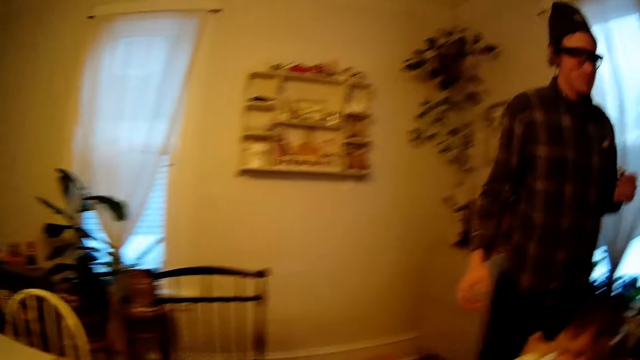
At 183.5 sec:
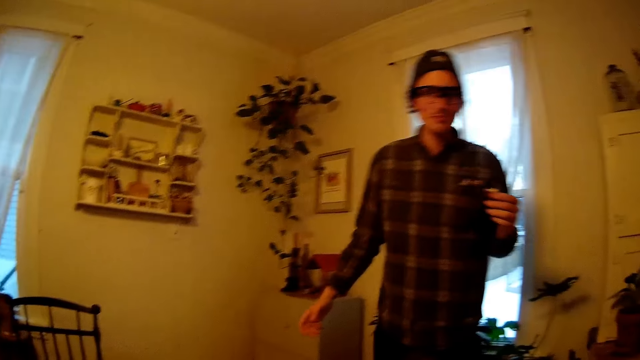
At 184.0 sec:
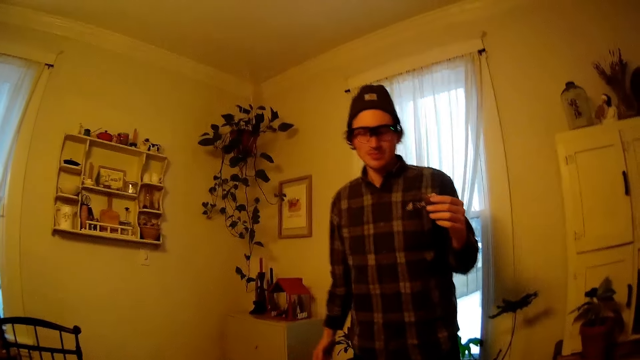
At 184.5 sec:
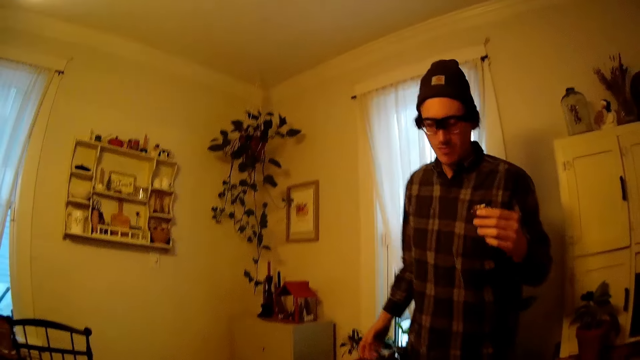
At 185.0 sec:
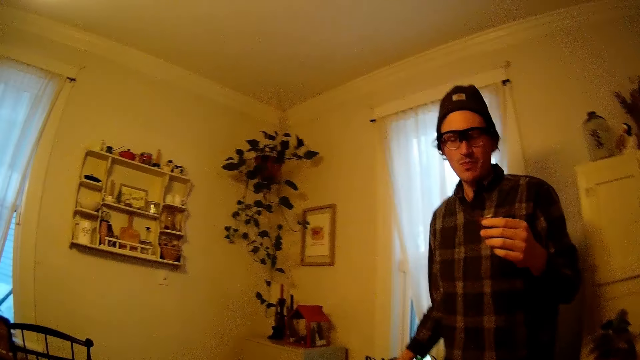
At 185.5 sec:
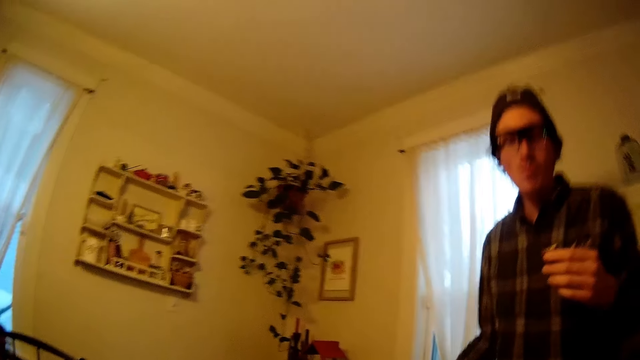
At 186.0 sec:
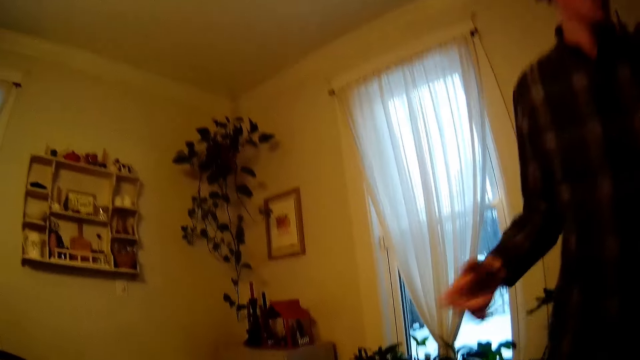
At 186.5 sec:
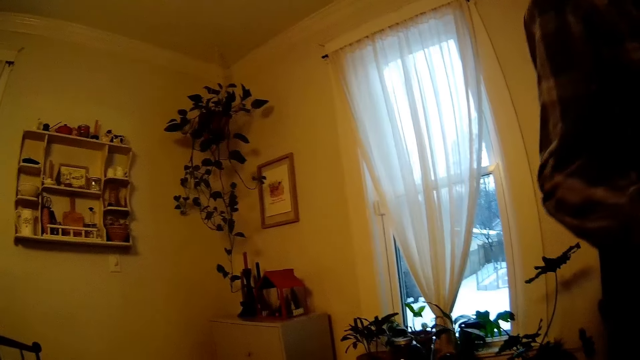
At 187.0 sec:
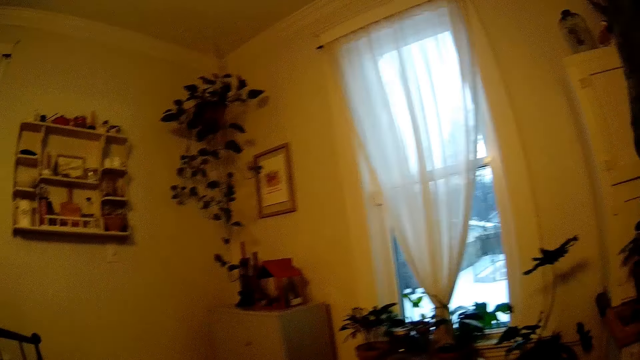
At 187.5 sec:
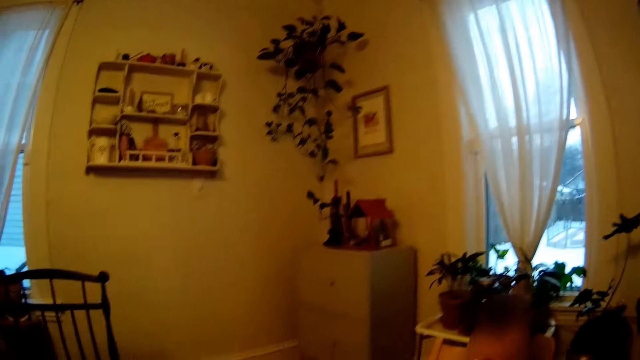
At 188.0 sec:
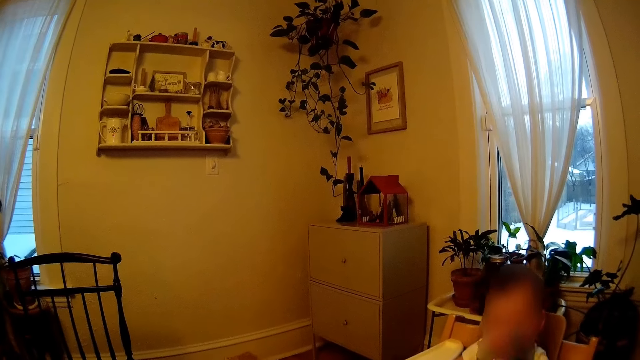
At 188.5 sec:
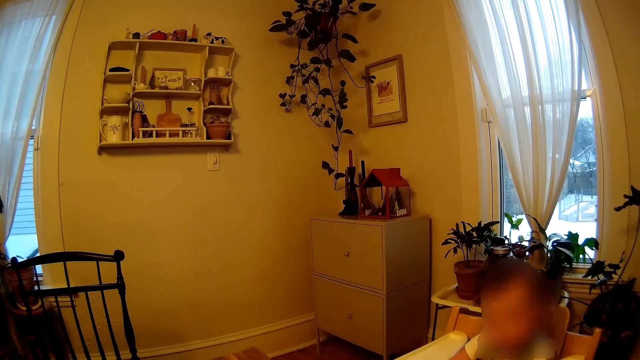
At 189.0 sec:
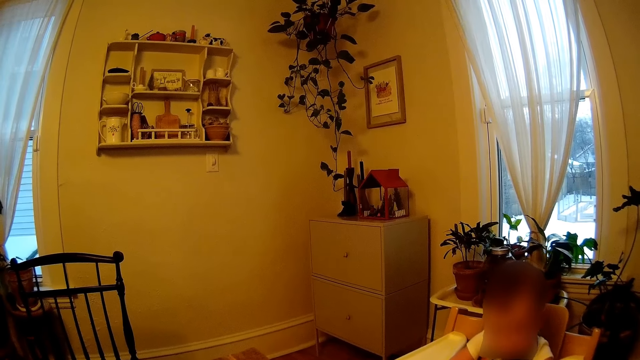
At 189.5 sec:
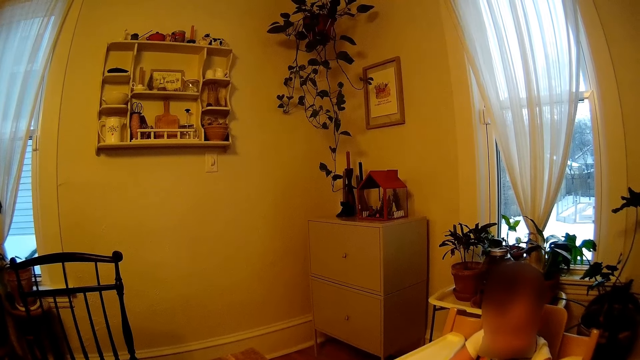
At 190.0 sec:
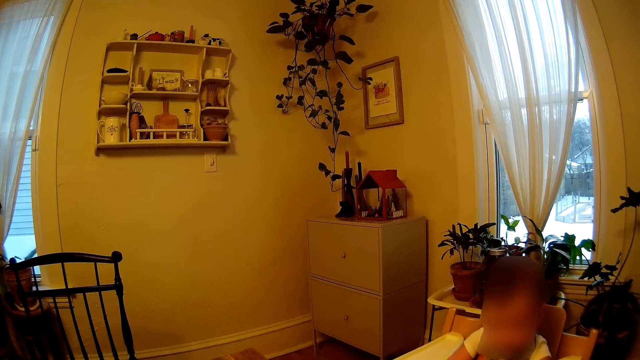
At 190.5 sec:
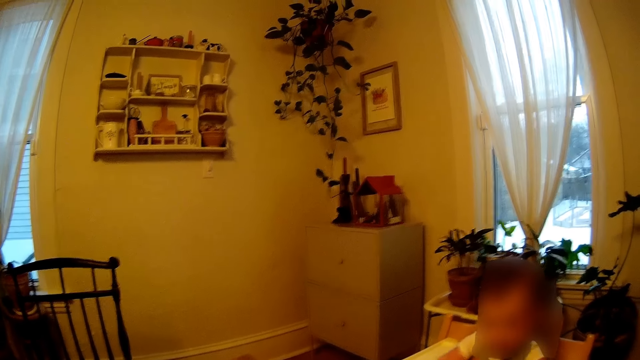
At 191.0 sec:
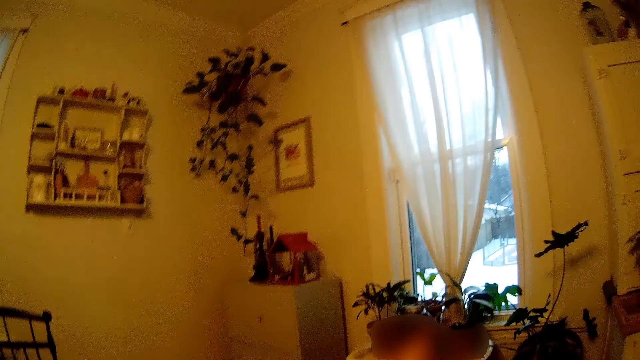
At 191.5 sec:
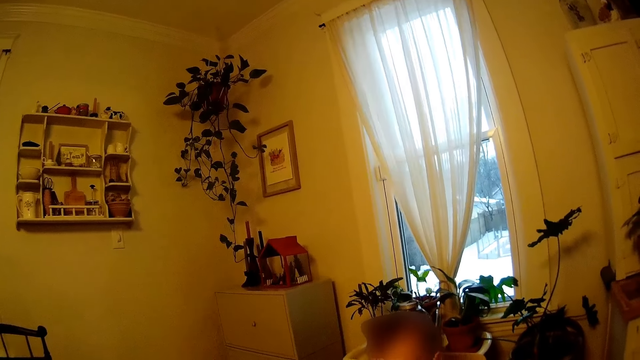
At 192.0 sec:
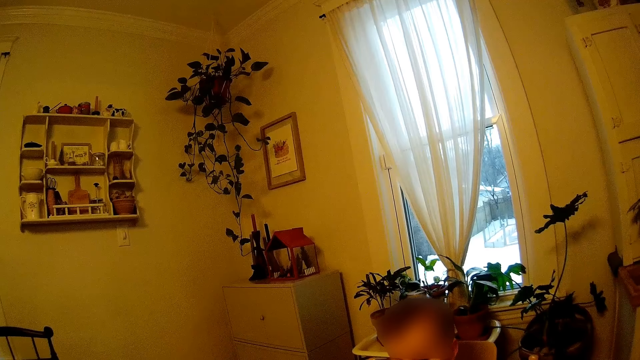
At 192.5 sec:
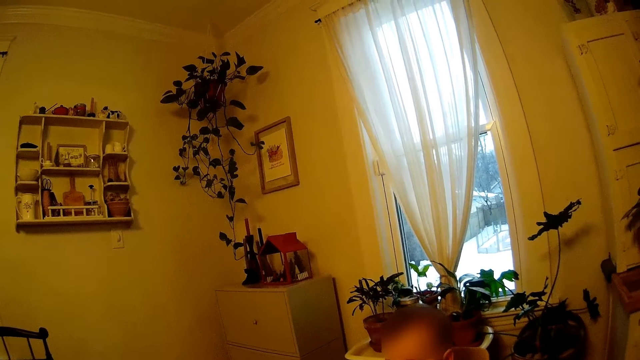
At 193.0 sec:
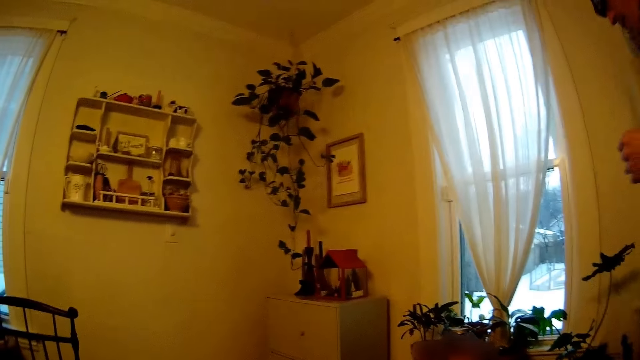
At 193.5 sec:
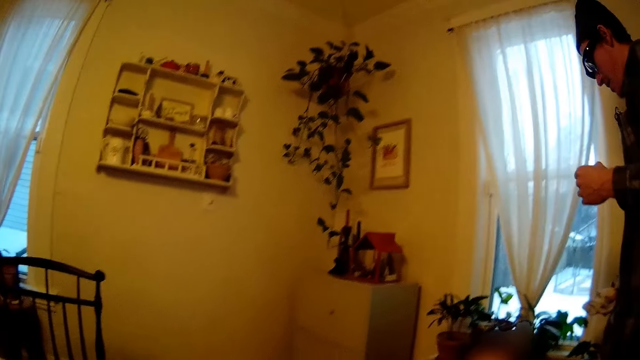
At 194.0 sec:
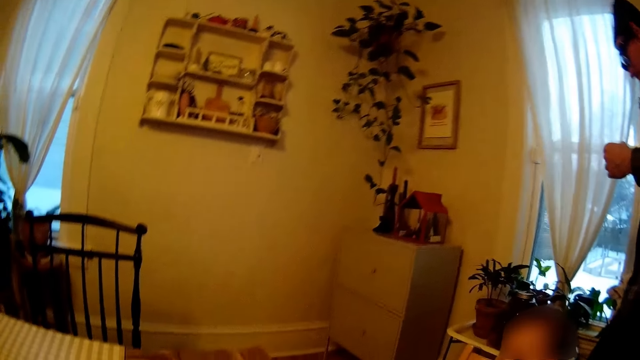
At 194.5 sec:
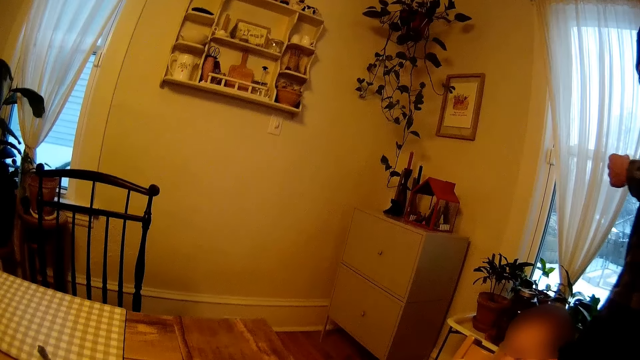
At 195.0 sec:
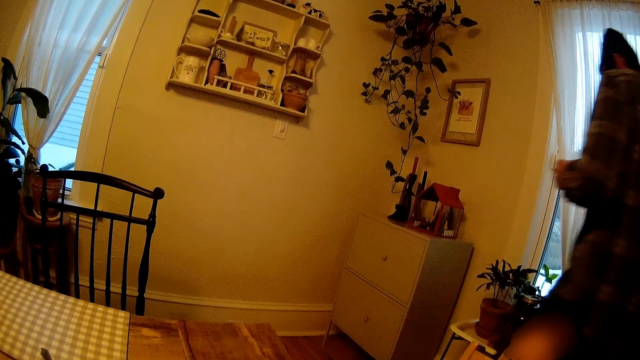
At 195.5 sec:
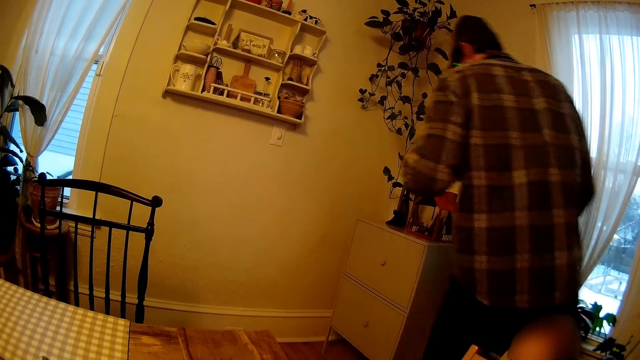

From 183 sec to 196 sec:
A baby looks around. A man walks out of the dining table. The baby moves around. The man walks back to the chair.

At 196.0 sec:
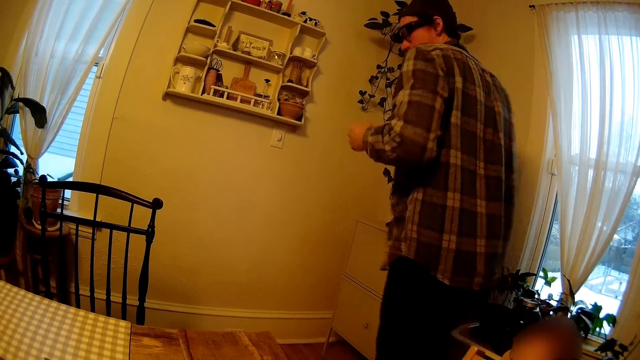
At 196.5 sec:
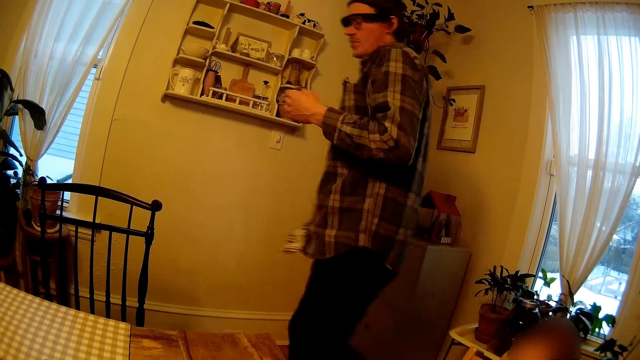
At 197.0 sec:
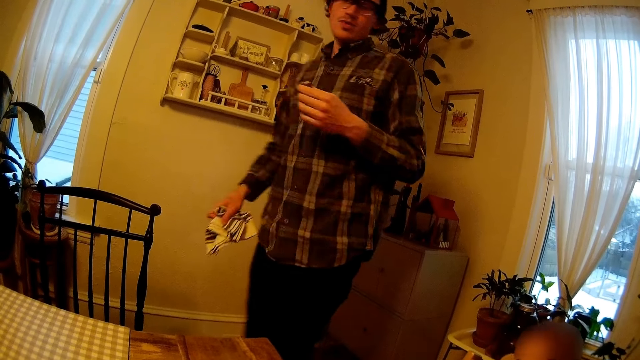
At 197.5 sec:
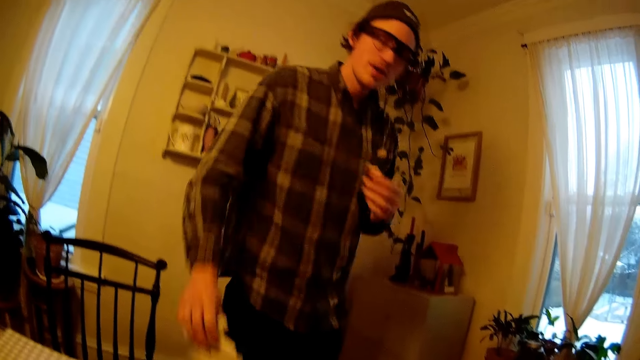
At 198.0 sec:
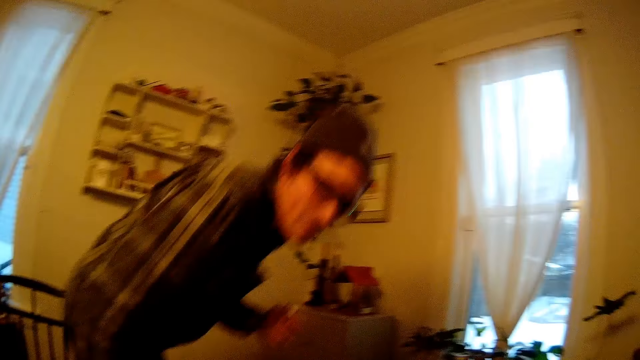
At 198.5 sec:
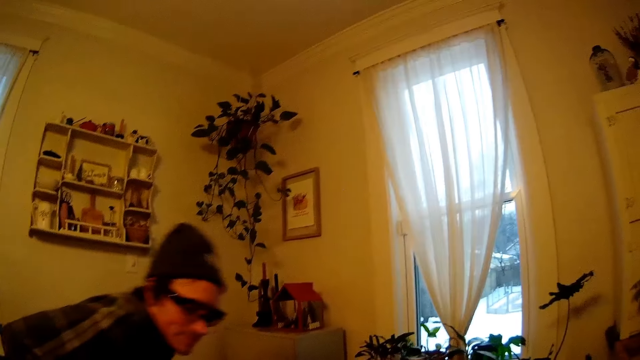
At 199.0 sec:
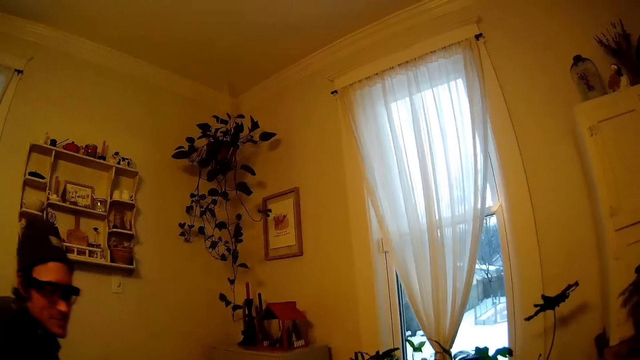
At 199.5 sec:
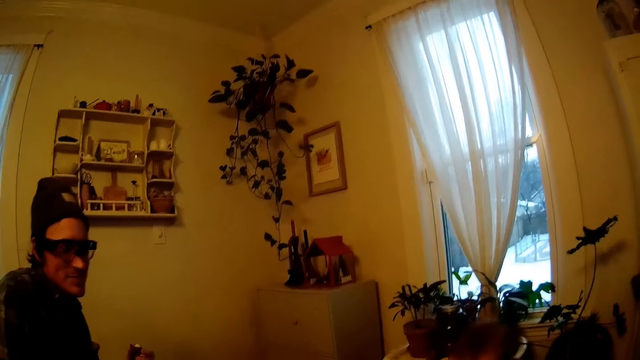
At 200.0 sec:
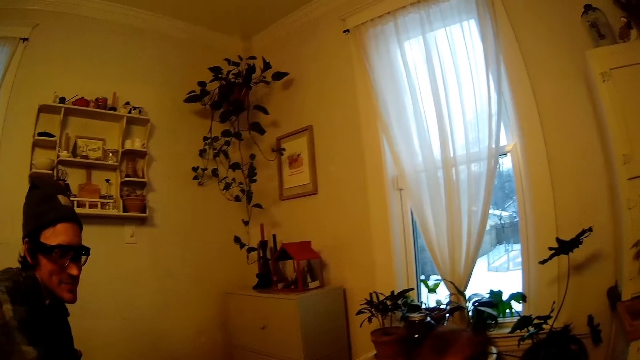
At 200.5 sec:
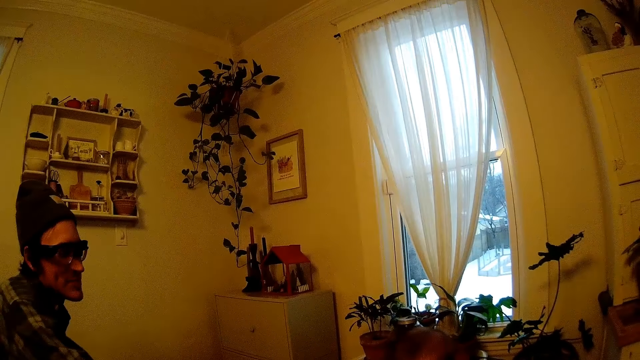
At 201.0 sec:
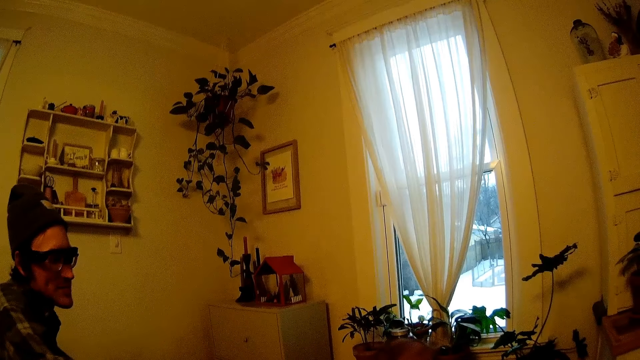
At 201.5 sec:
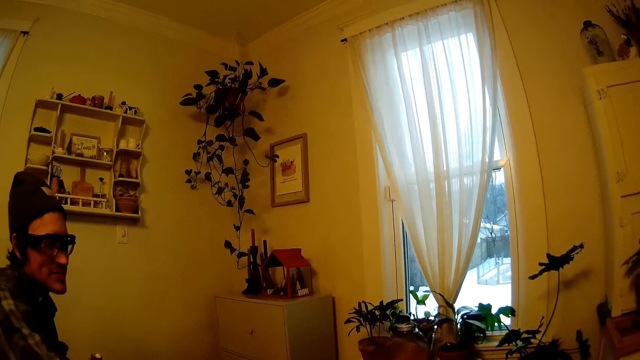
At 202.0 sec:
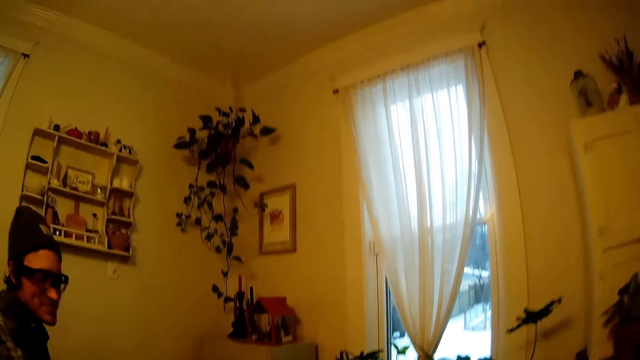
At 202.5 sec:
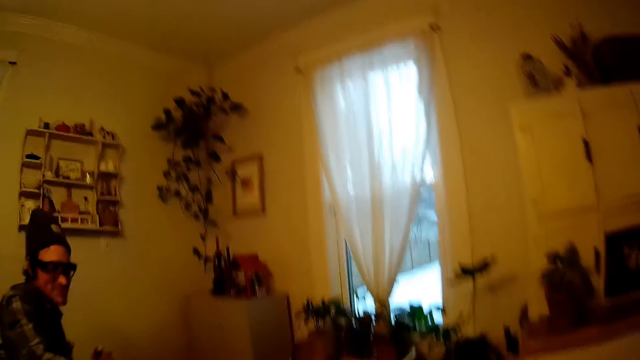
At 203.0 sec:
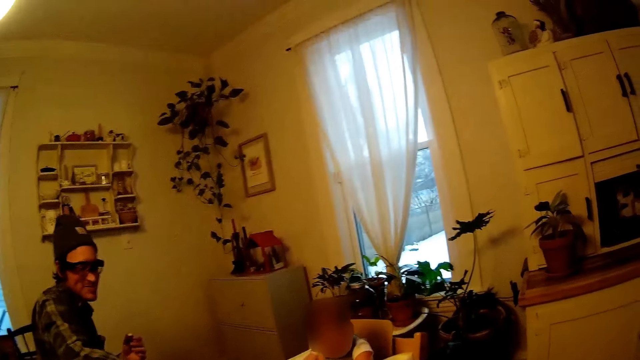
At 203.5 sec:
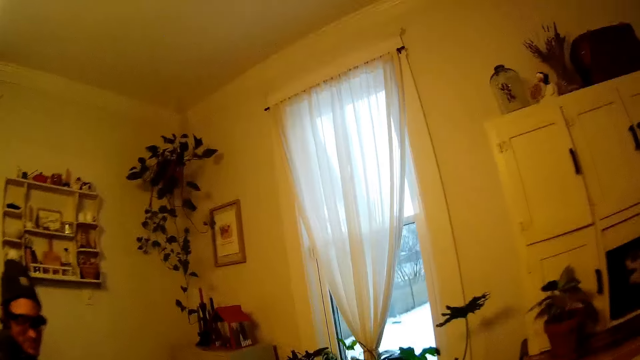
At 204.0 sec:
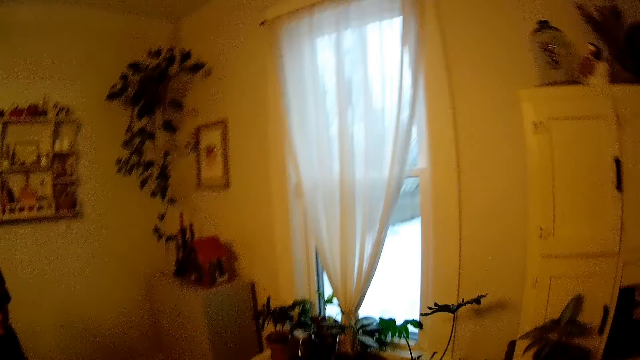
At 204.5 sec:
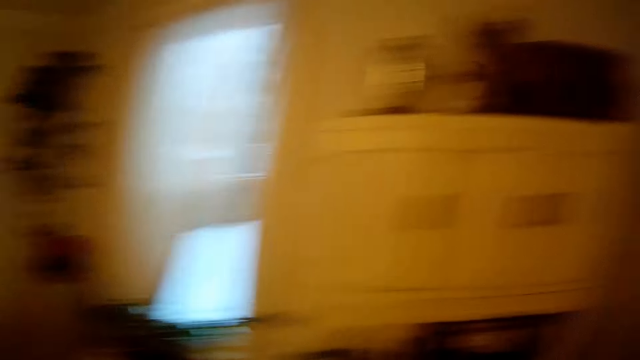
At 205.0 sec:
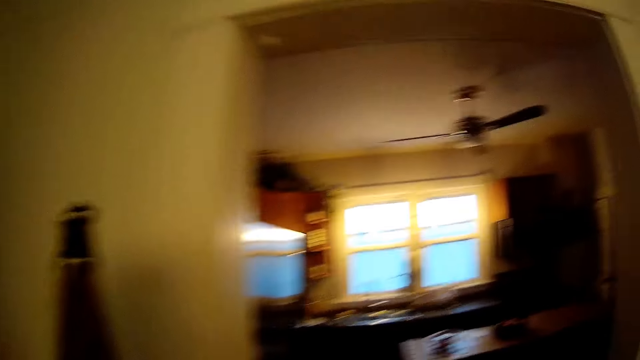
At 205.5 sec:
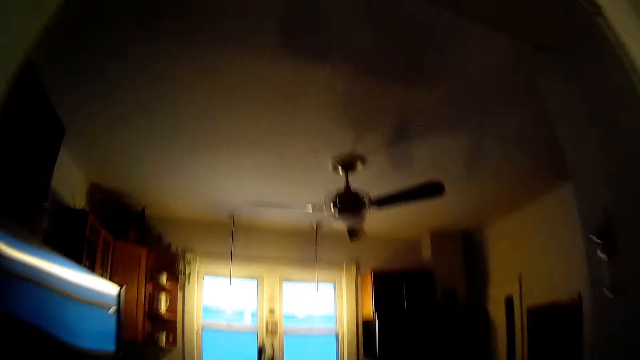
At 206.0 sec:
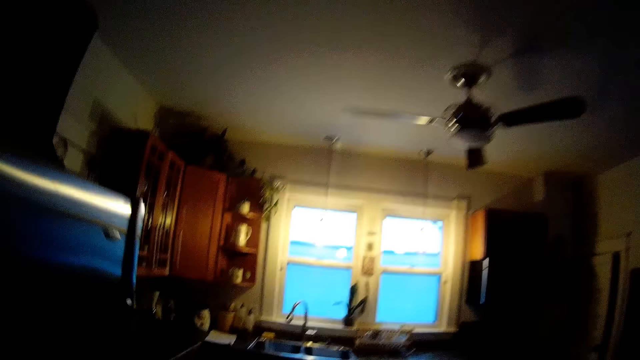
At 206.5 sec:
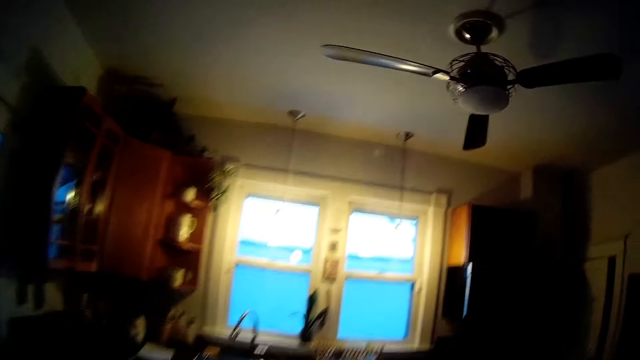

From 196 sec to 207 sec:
A man sits on the chair. The man moves a hand. A baby looks at the table. The camera wearer stands up from the chair. The baby looks around. The camera wearer turns around. They walk into the kitchen. They talk with the man.
